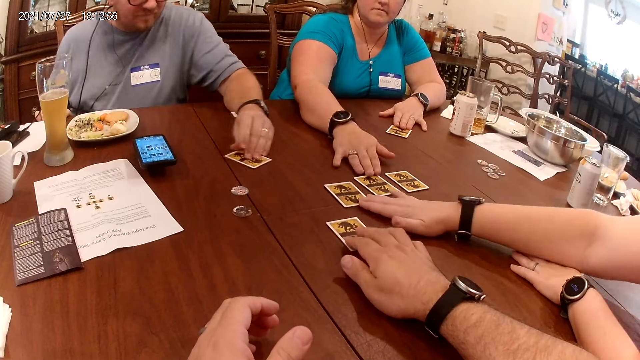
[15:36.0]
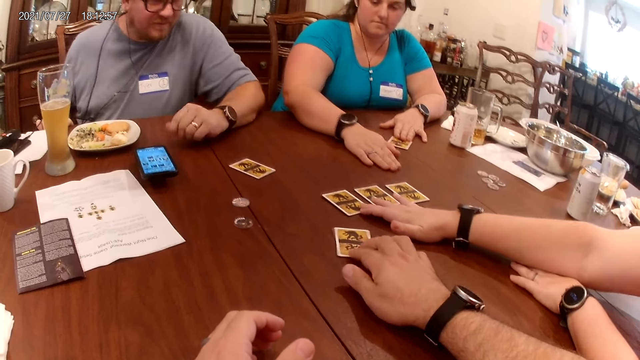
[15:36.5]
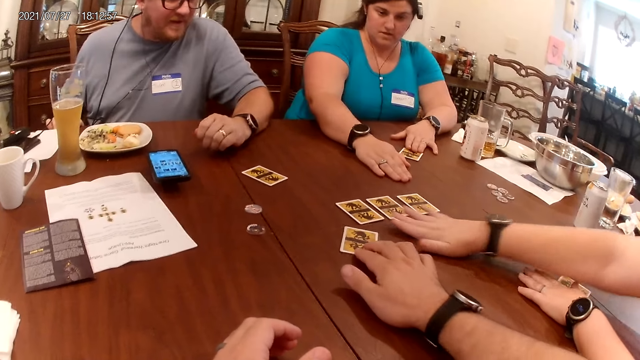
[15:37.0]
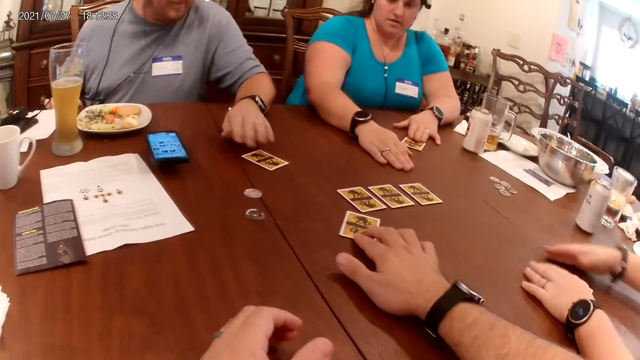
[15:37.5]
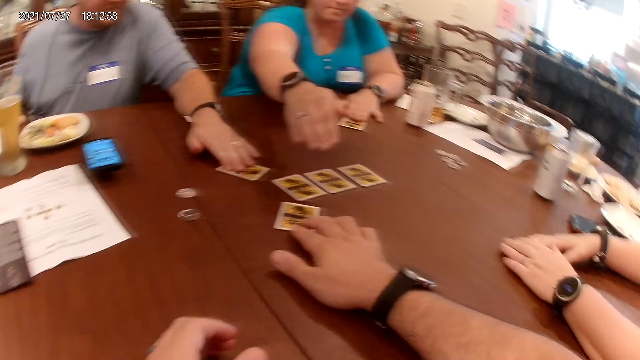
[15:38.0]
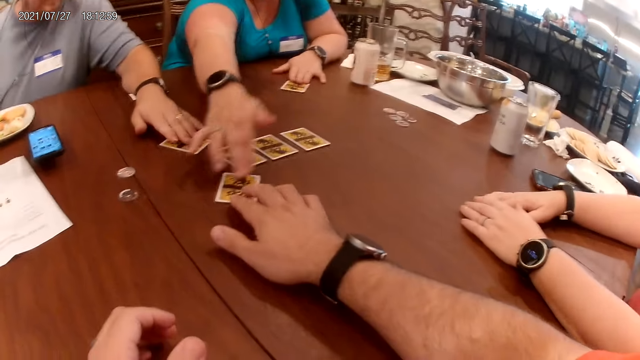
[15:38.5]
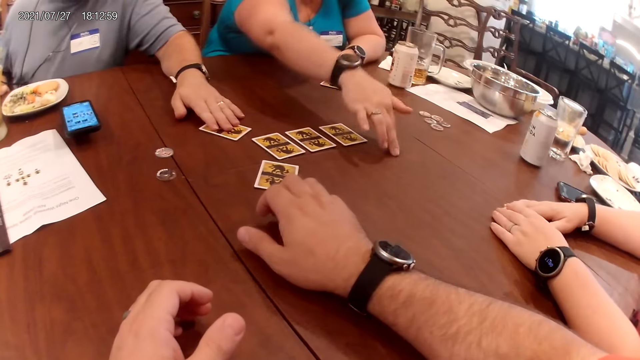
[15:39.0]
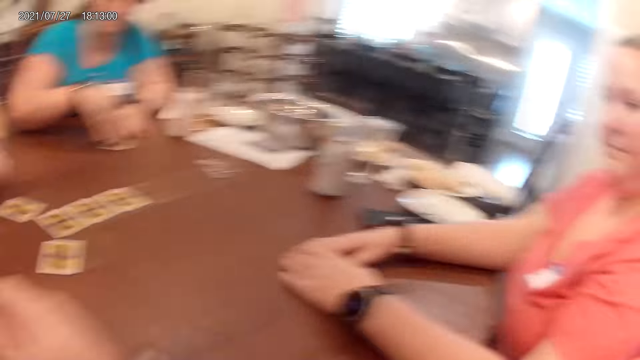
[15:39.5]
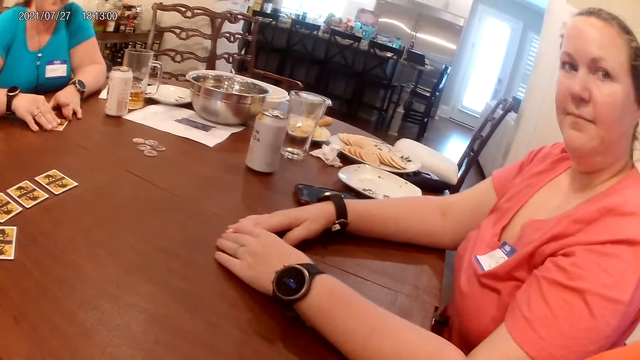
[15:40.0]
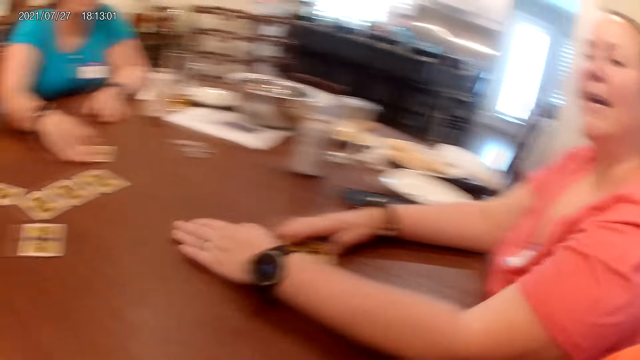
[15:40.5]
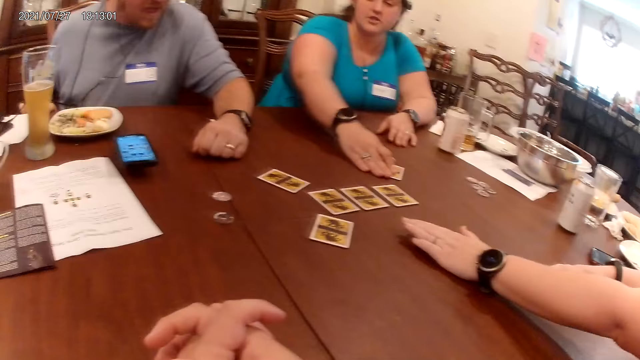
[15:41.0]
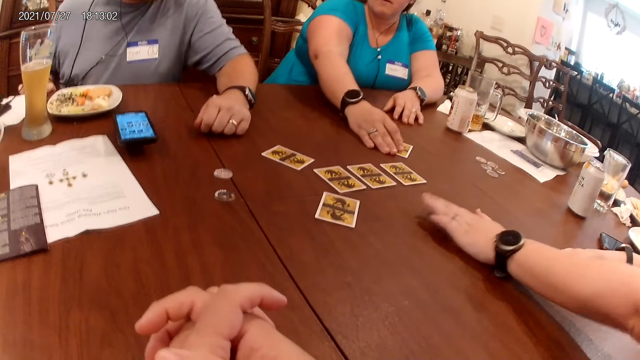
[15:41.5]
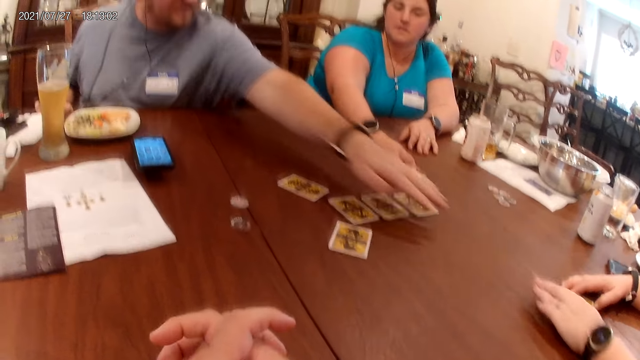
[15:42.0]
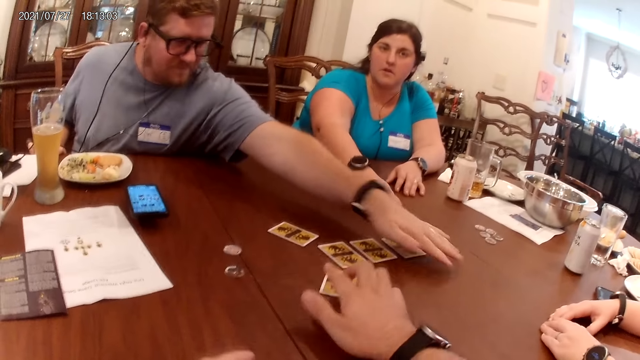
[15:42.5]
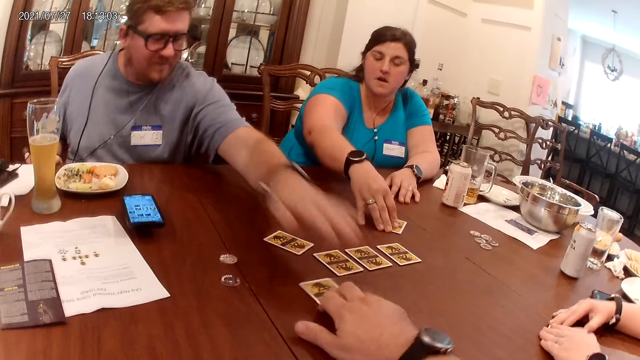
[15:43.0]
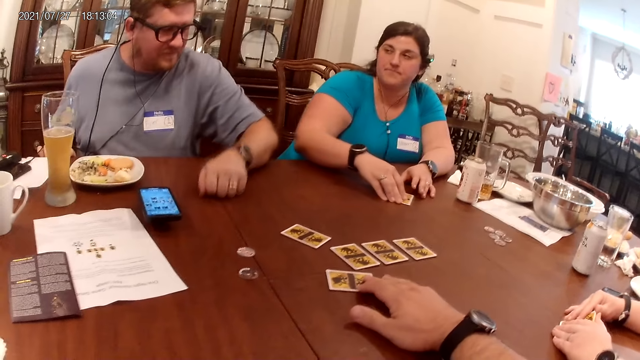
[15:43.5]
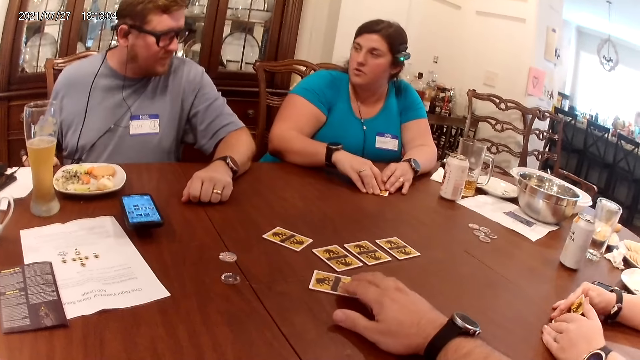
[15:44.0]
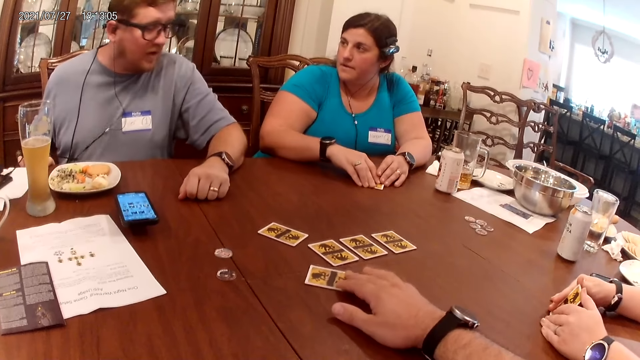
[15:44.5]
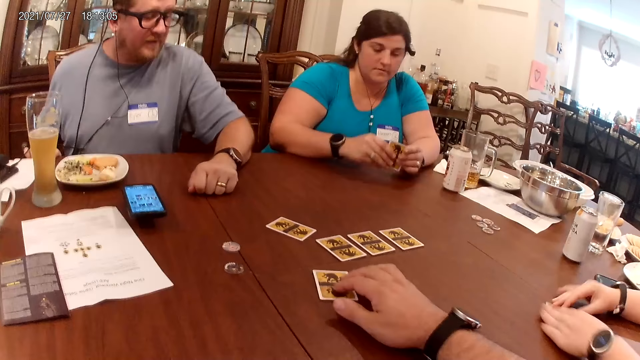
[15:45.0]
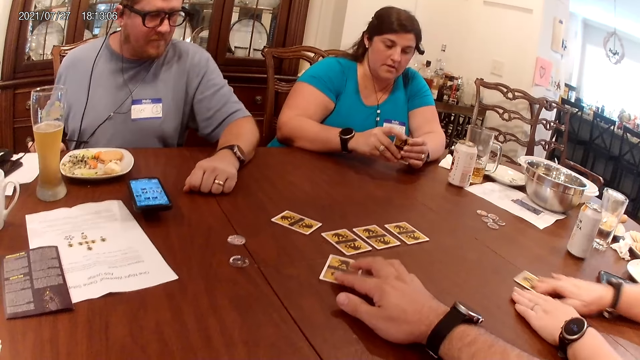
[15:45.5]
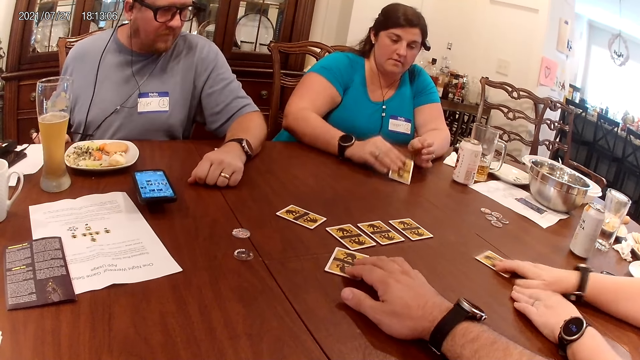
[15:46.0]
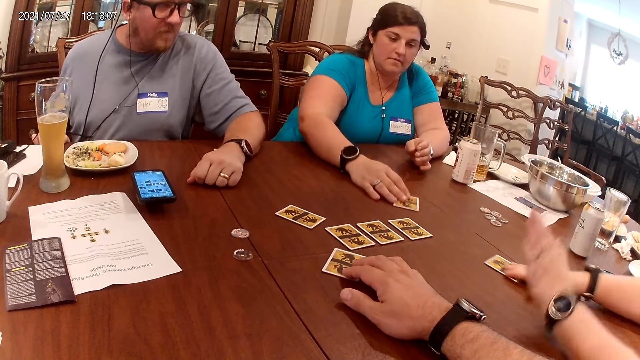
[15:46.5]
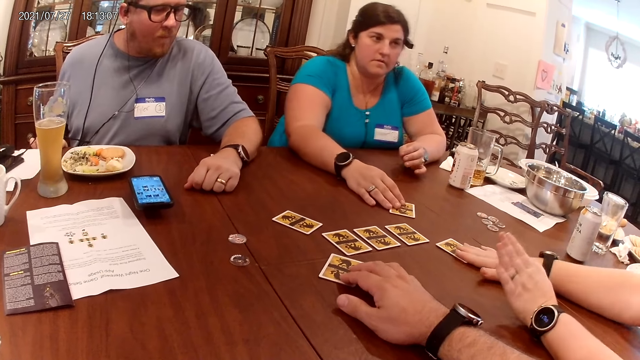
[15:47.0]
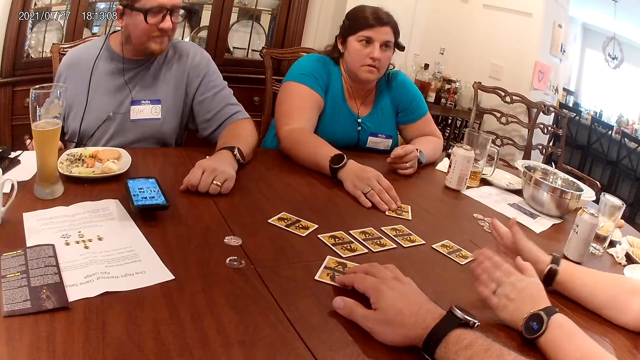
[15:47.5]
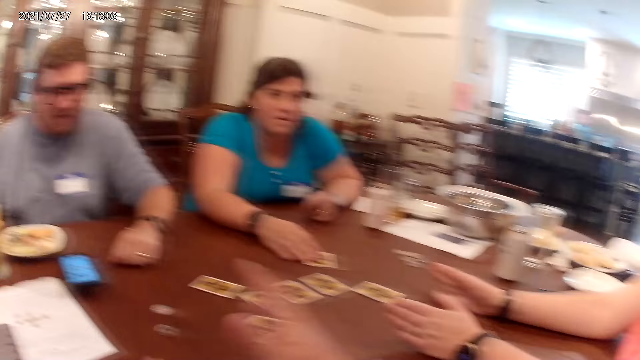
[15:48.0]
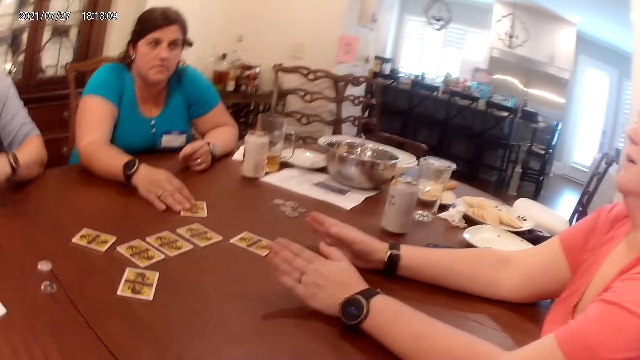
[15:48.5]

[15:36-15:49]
A woman pushes the card on the table with her right hand. The camera wearer moves the card on the table with his right hand. Another woman taps her right hand on the table. A man pushes the card on the table with his left hand. The first woman holds the card on the table with her hands. The other woman taps her right hand on the card on the table. She taps her right hand on the table. She taps her right hand on the table again. She holds the card on the table with her right hand and pushes the card on the table with her right hand. The first woman stretches her left hand to the center of the table. The man taps his left hand on the table. The camera wearer sits in the house. The first woman lifts the card in her hands. The camera wearer moves the card on the table with his right hand. The man taps his left hand on the card on the table. The other woman drags the card on the table with her right hand. The man drops his left hand on the table. The other woman lifts the card on the table with her hands. The camera wearer picks up the card. He moves the card on the table with his right hand. The first woman drops the card in her hands on the table and pushes the card on the table with her right hand. The other woman drops the card in her right hand on the table and pushes the card on the table with her right hand. The first woman raises her left hand and raises her right hand.

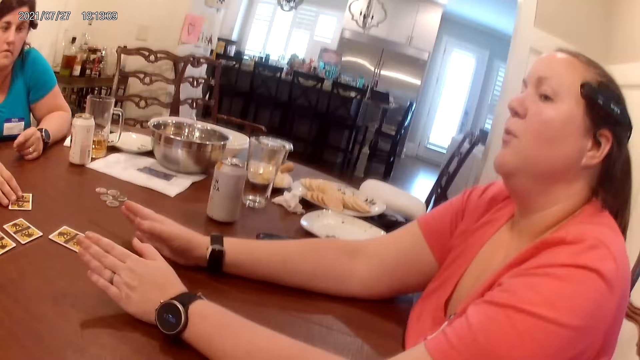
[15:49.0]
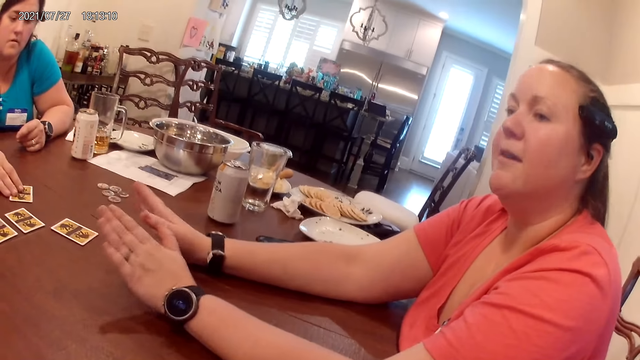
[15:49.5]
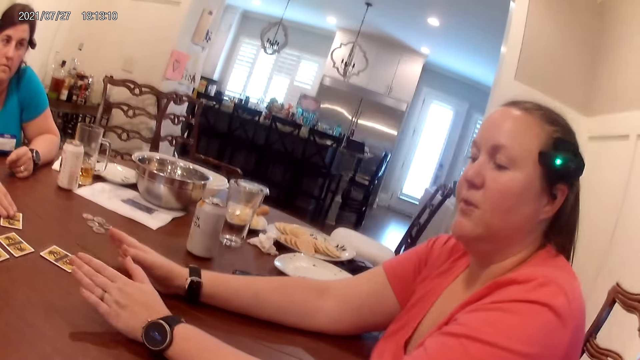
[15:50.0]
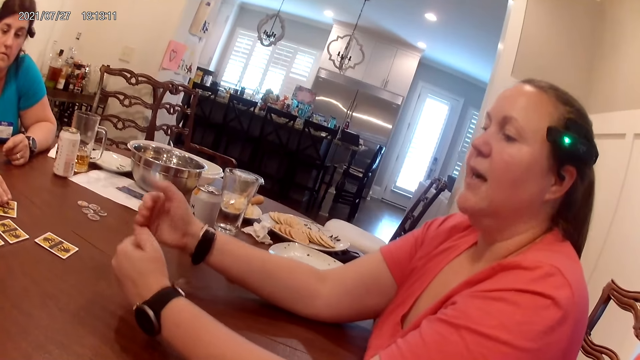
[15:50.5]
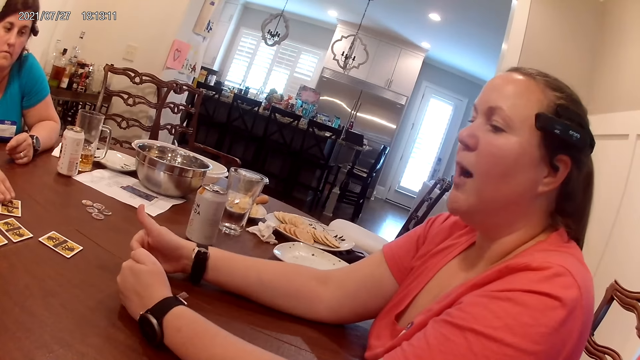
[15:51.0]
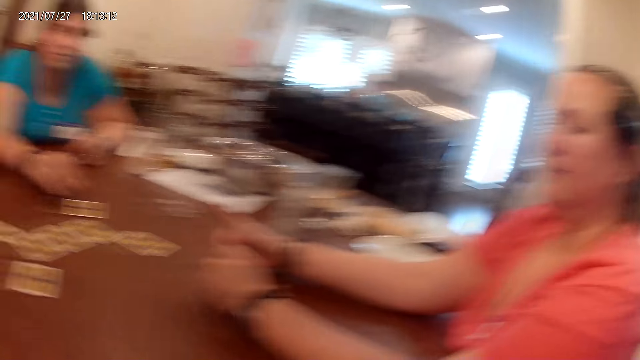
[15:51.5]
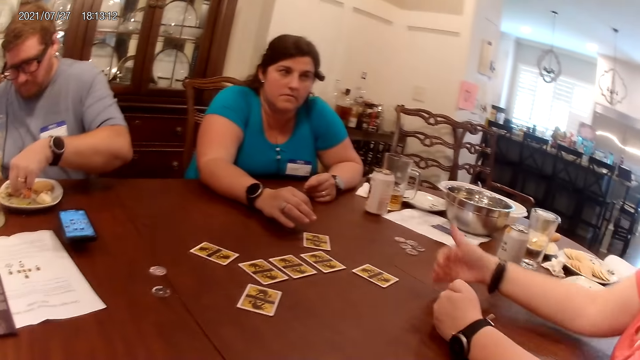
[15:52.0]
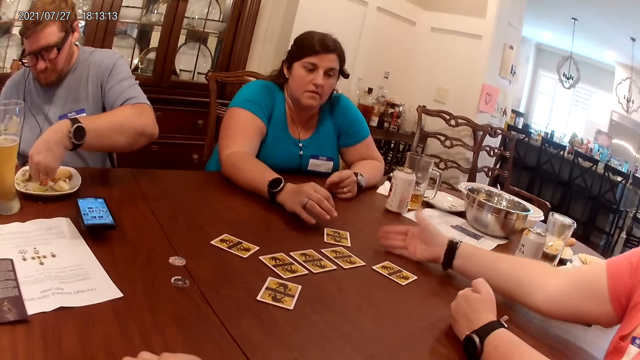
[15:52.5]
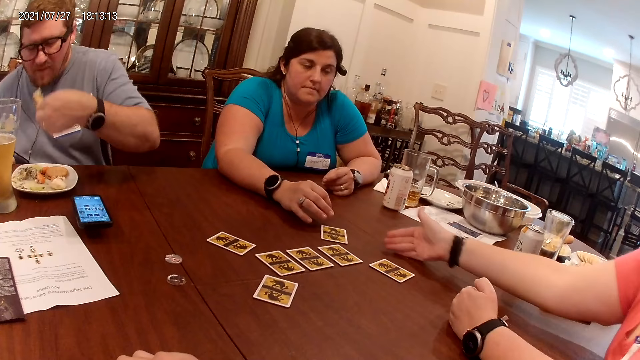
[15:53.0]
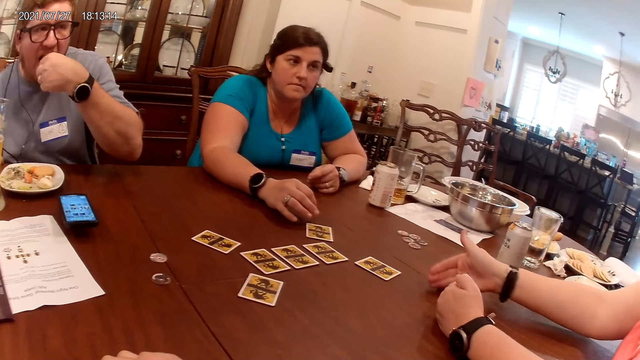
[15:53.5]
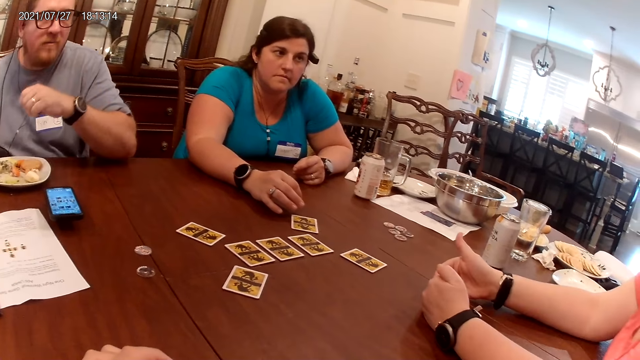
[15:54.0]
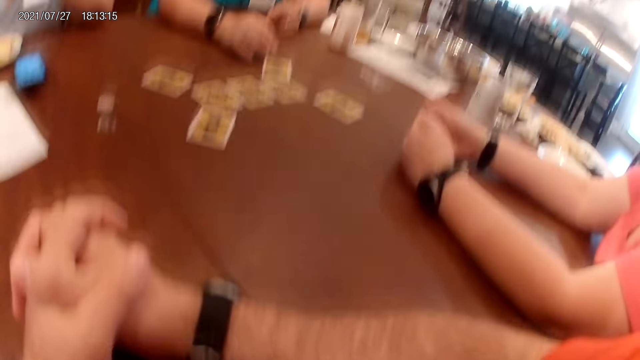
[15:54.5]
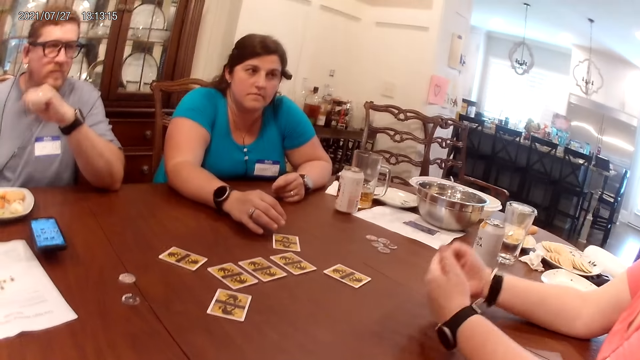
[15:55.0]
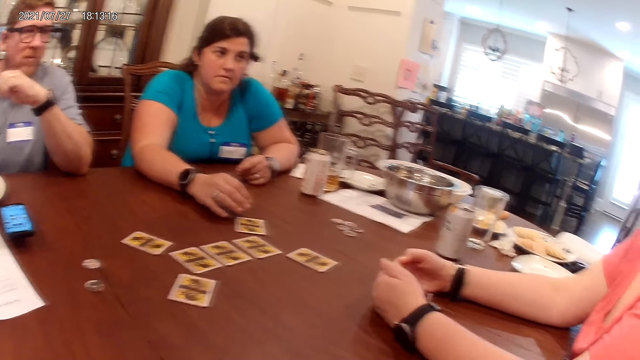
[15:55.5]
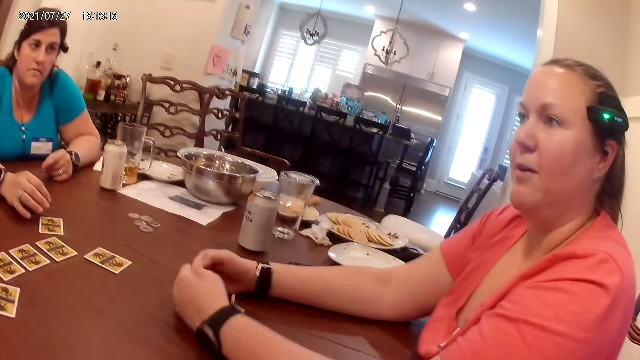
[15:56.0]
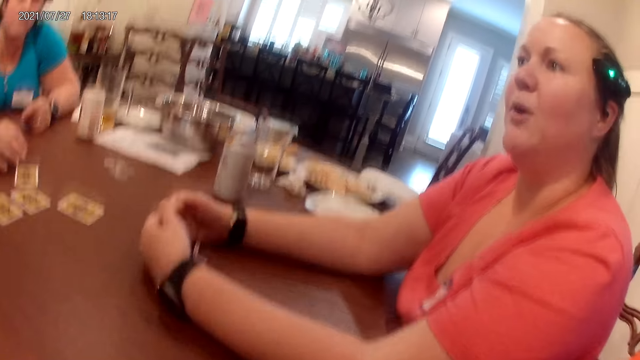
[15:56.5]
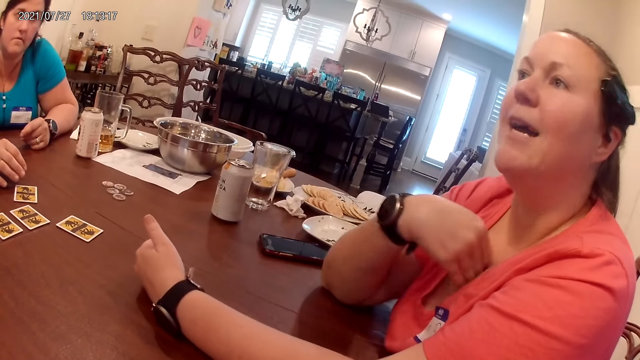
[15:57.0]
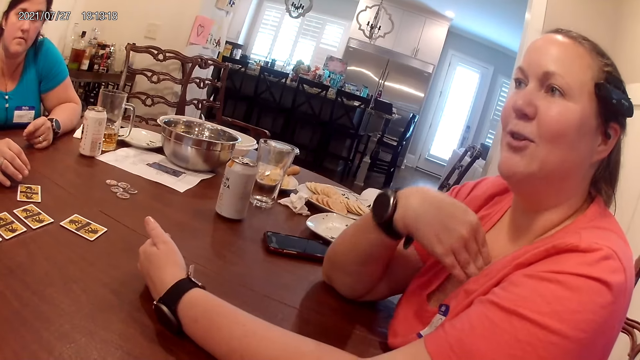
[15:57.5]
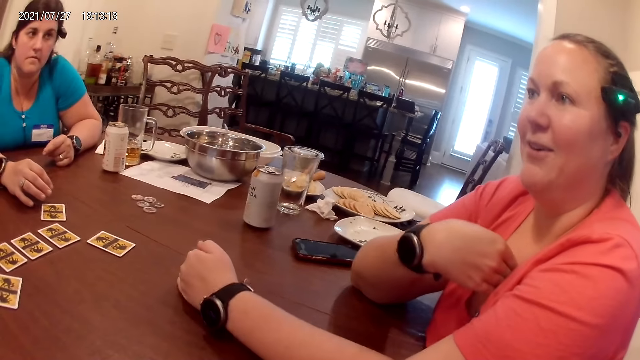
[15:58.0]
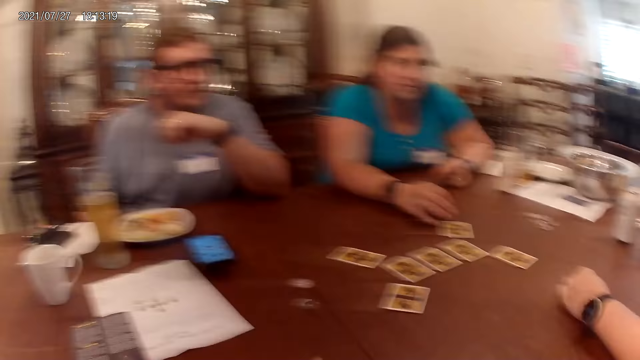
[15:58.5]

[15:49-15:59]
The camera wearer sits in the house. A woman demonstrates with her hands. A man lifts the slice of potato in his plate with his left hand. He eats the slice of potato in his left hand. The woman touches her chest with her right hand.
